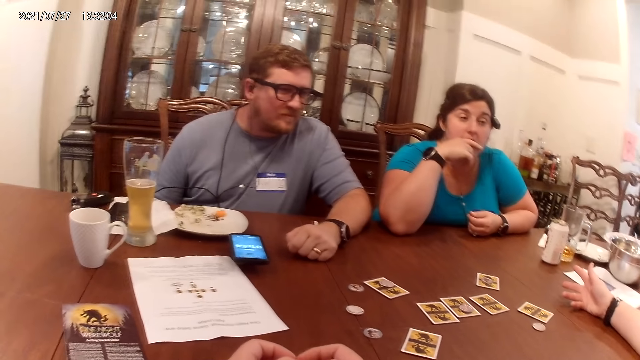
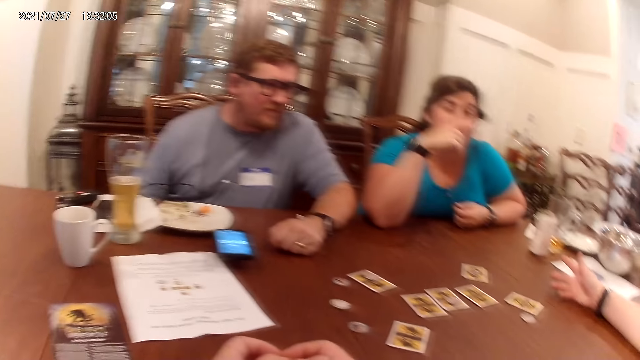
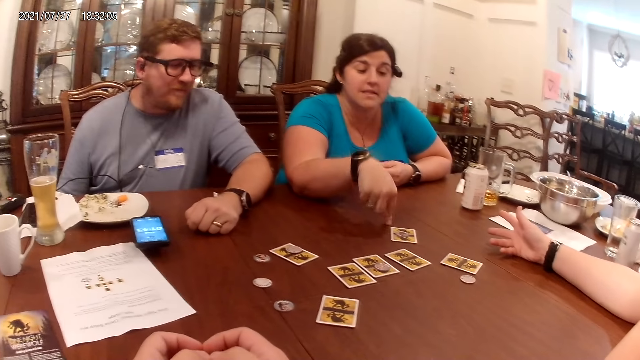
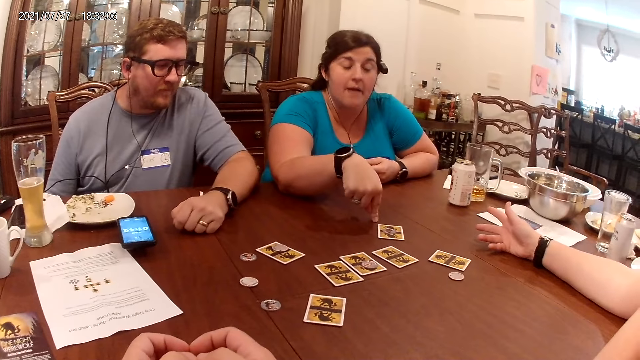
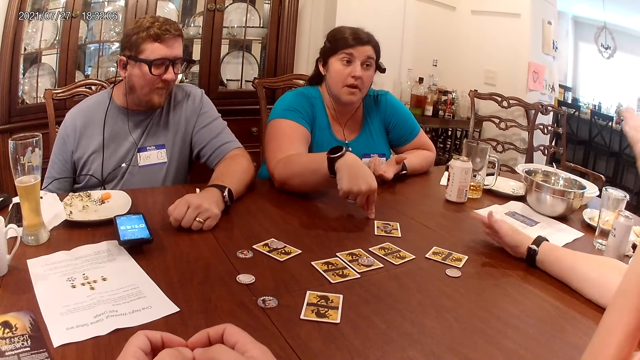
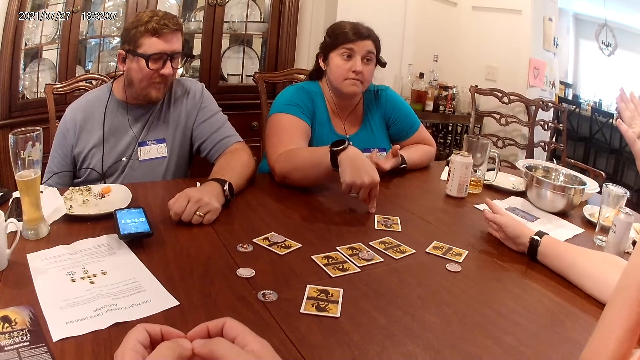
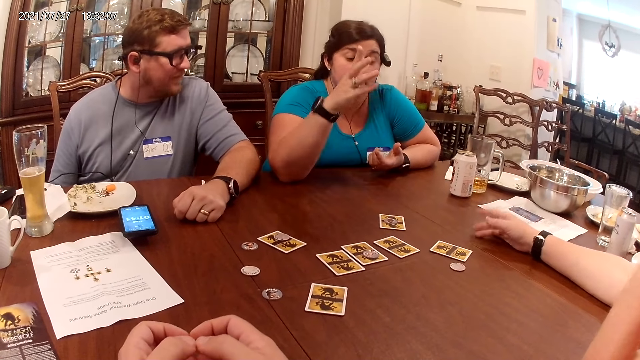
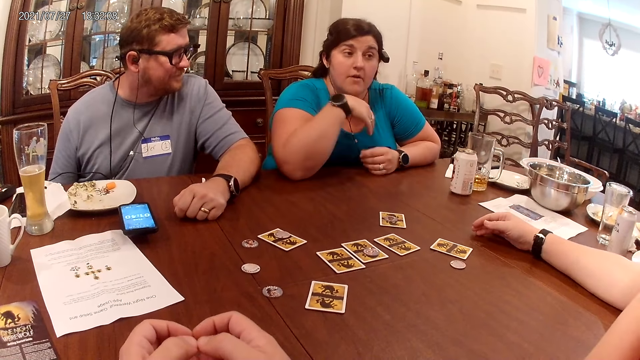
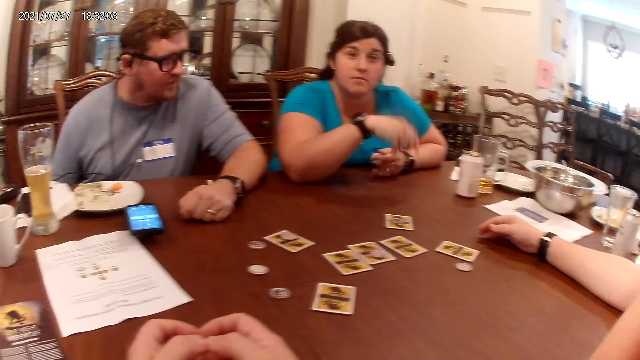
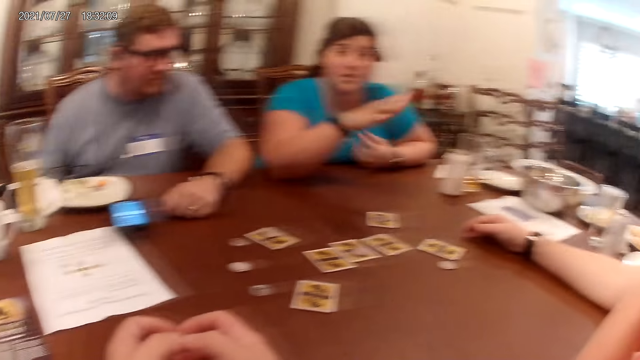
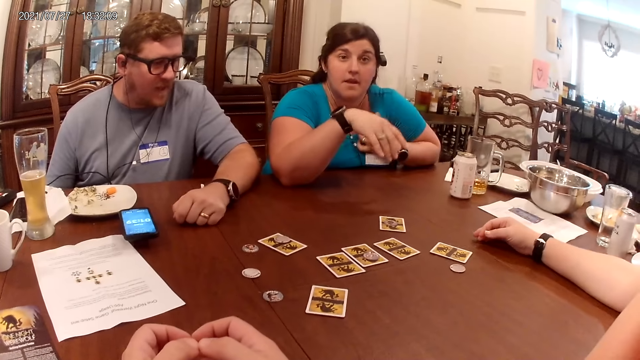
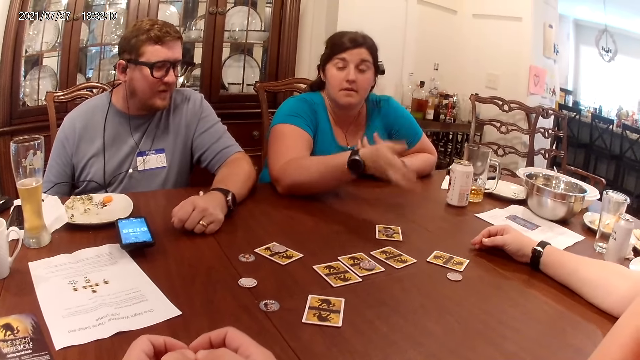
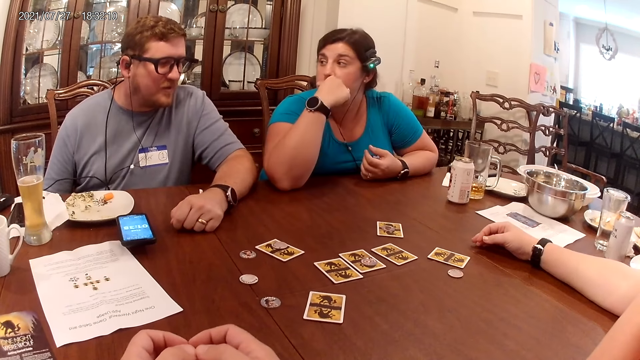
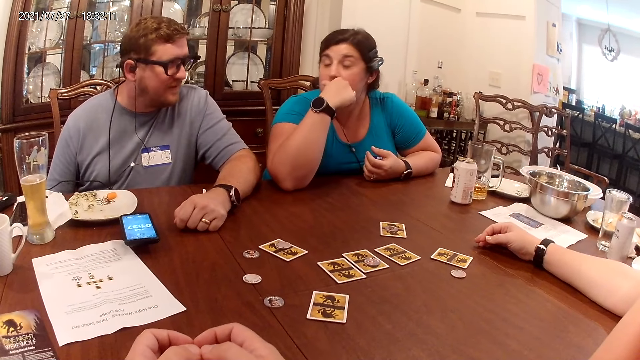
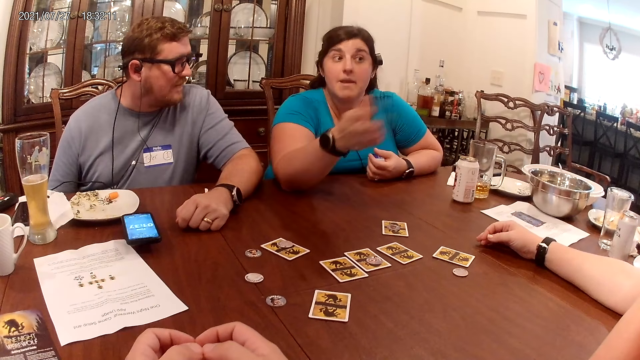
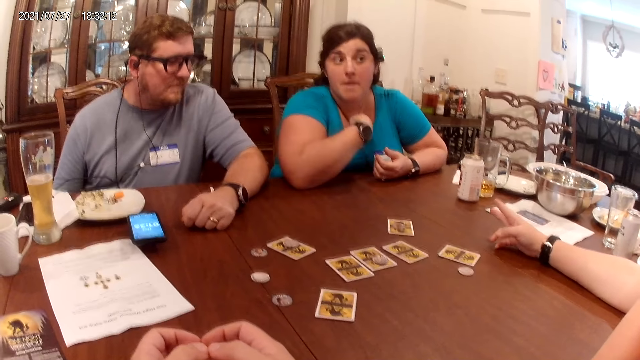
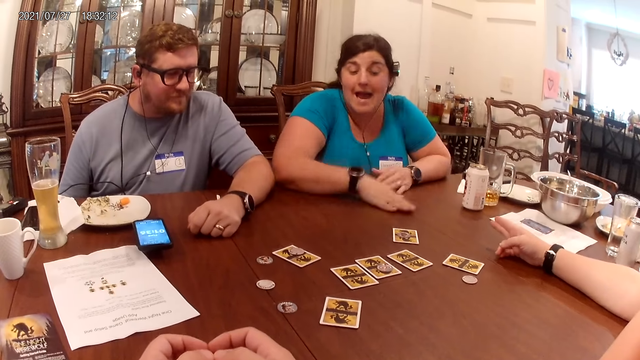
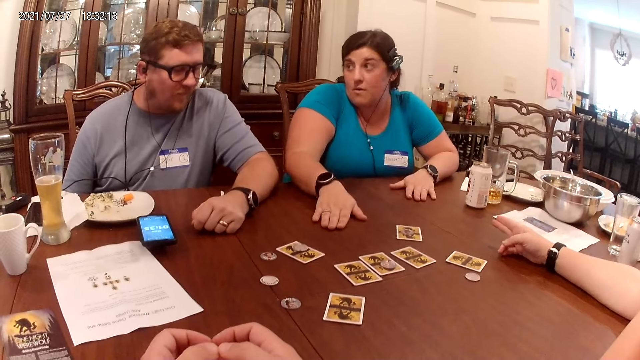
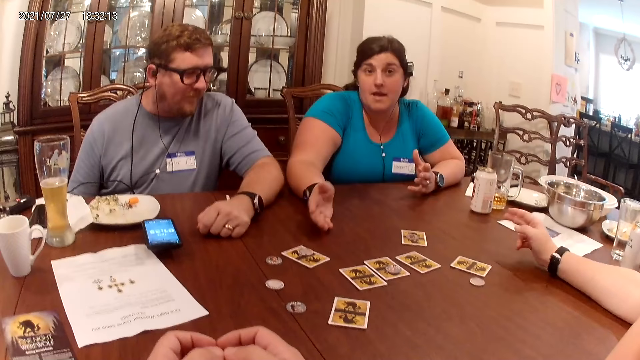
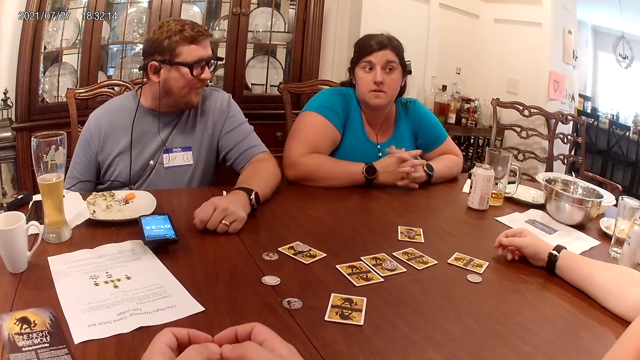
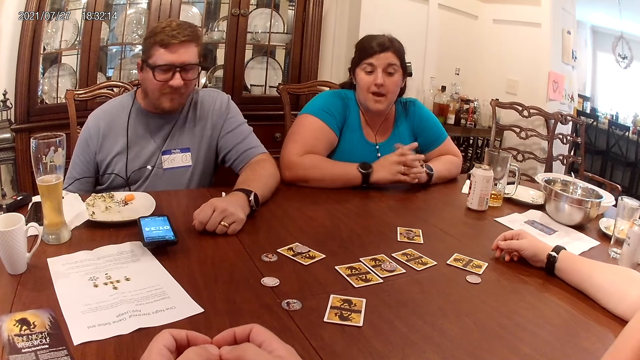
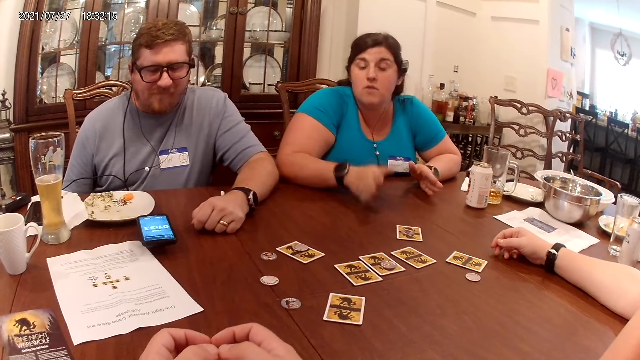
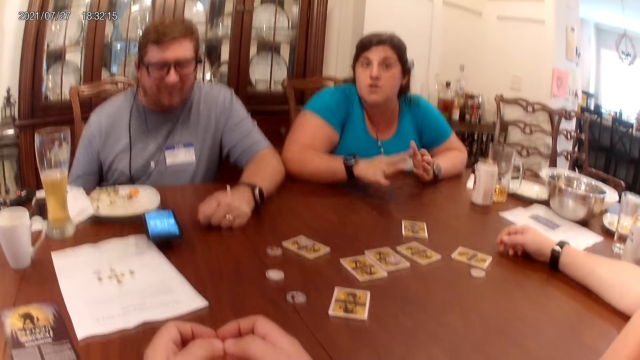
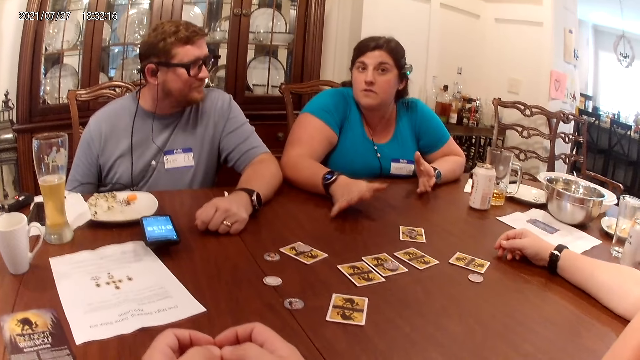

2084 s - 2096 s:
The woman speaks to the man, another woman, and the camera wearer. The first woman touches the table with her right hand finger and removes her right hand finger from the table. The camera wearer looks at the table. The man speaks to the first woman, the other woman, and the camera wearer. The first woman touches her face with her right hand and removes her right hand from her face. The first woman speaks to the man, the other woman, and the camera wearer. The first woman places her right hand on the table.

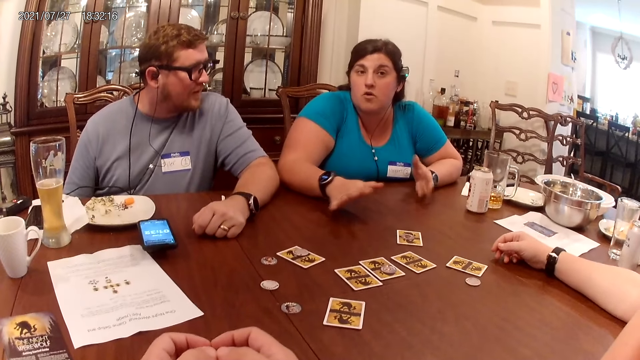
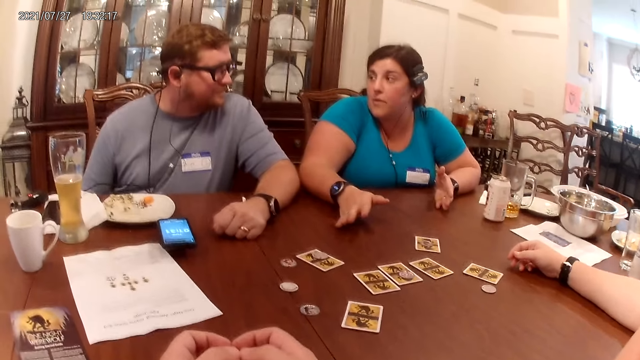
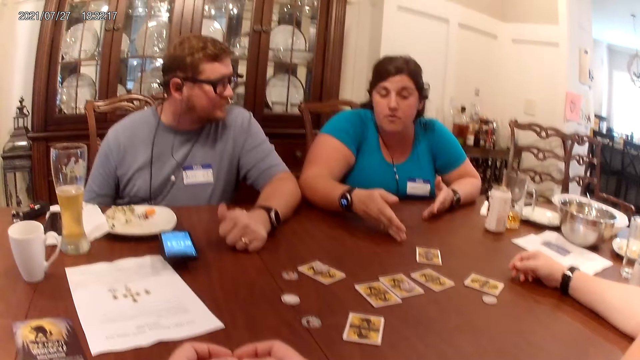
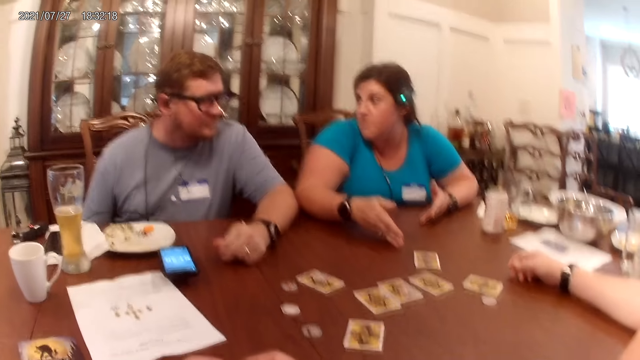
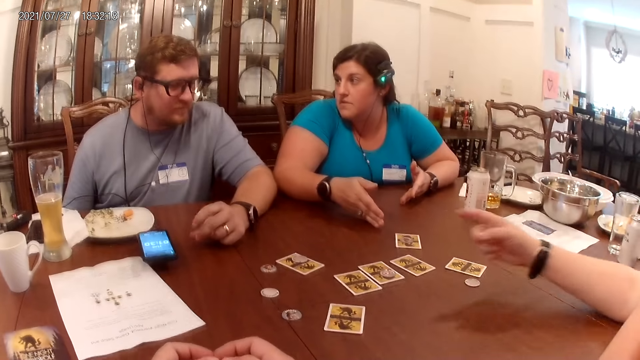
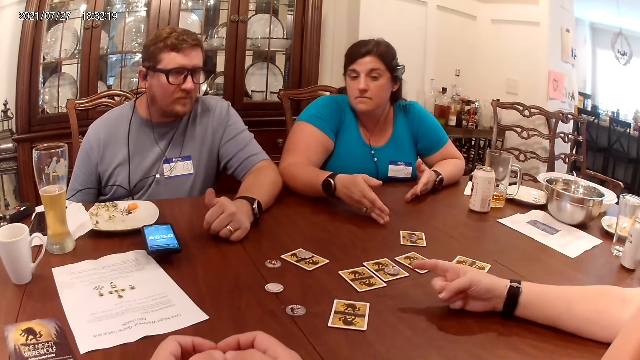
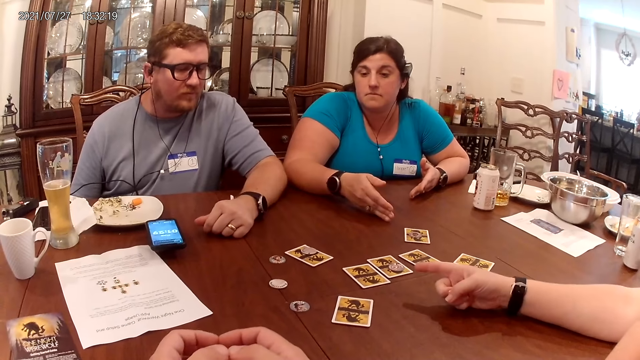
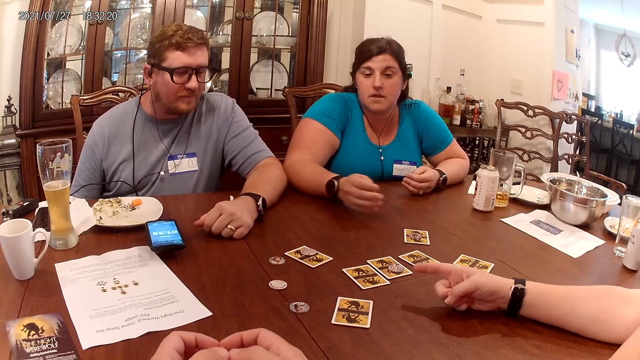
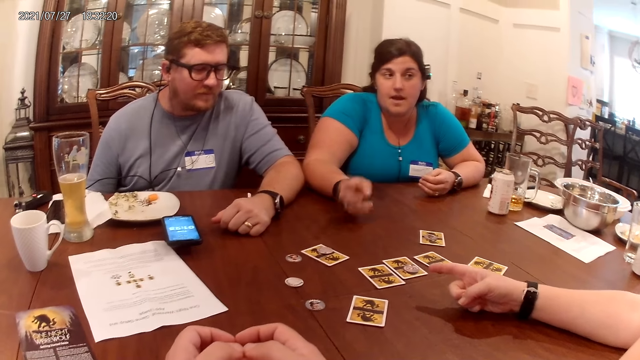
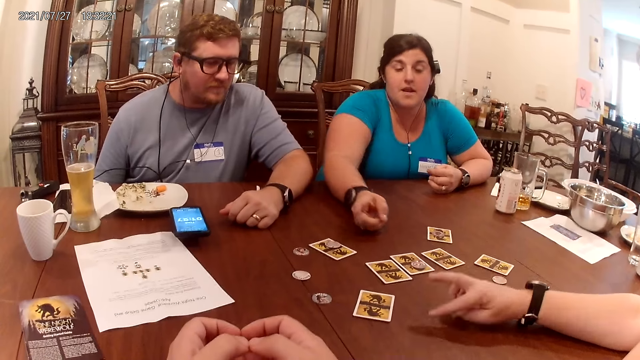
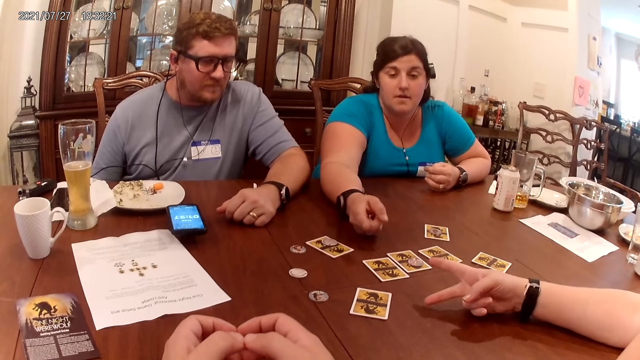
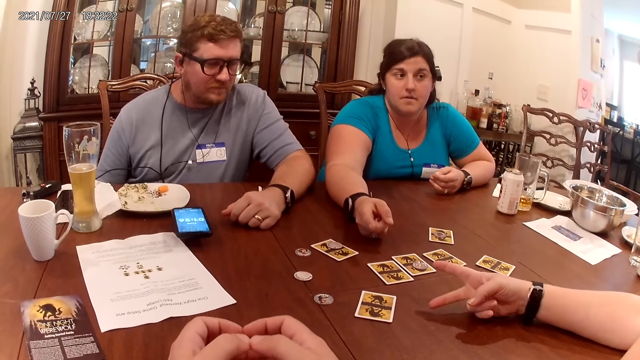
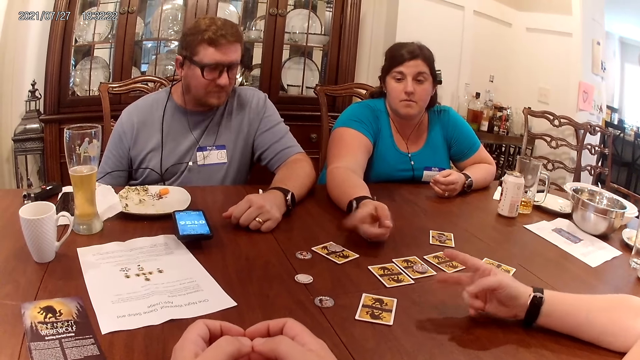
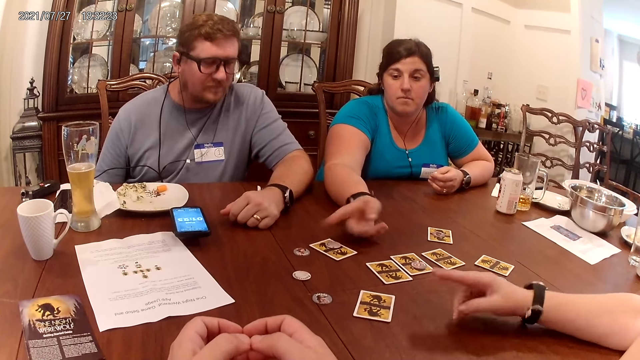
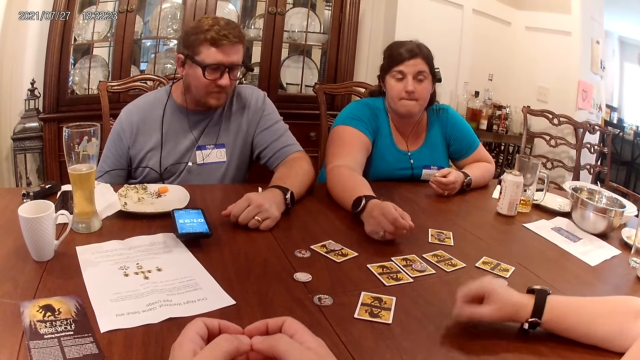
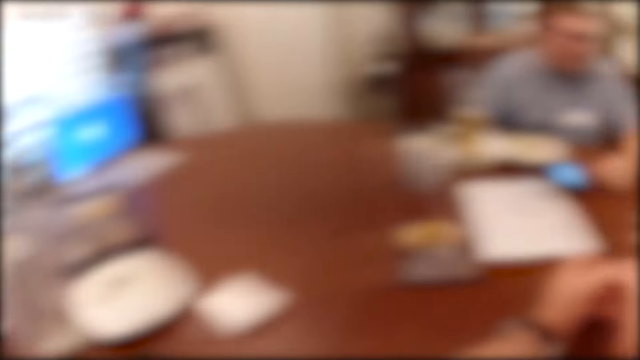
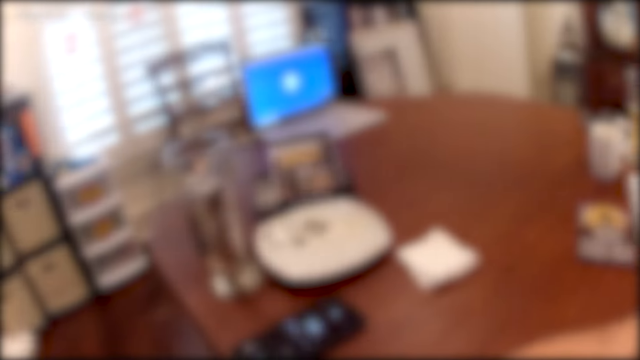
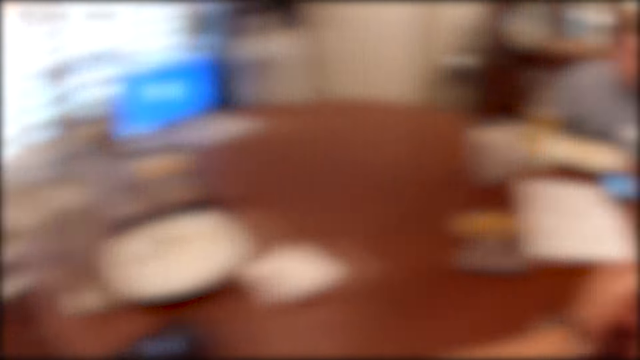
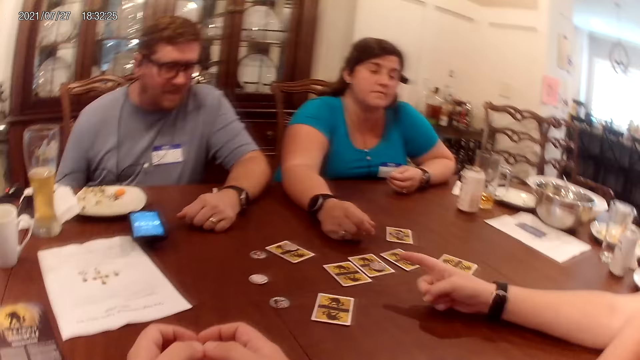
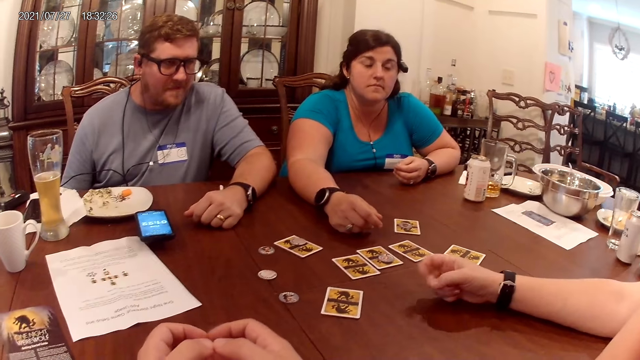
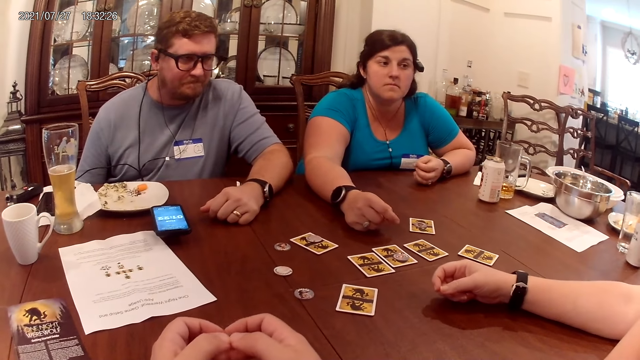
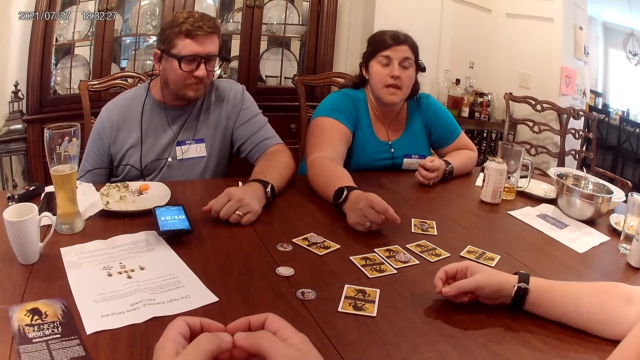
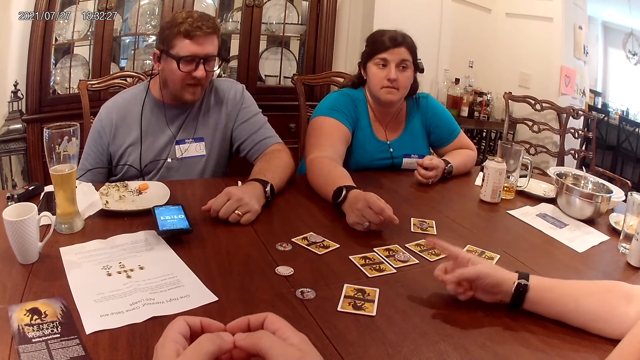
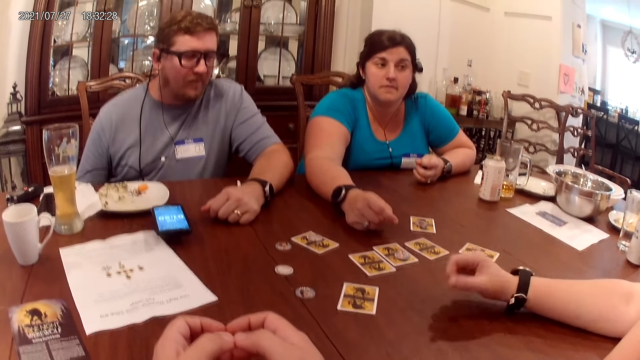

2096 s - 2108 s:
The woman interacts with the man, another woman, and the camera wearer. The camera wearer looks at the table. They look at the table again.
